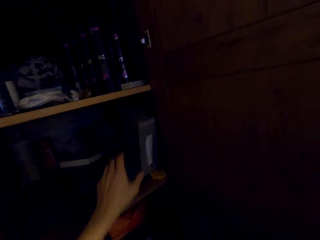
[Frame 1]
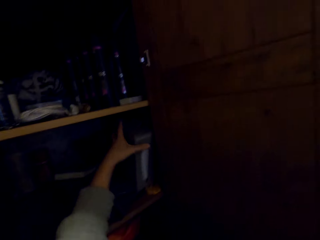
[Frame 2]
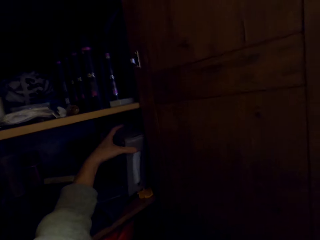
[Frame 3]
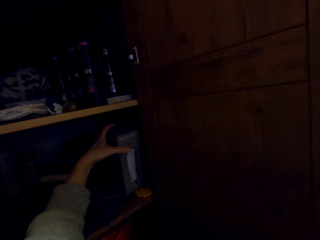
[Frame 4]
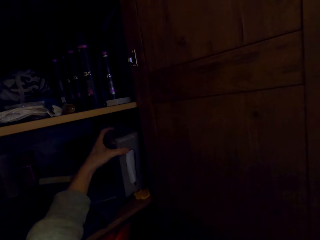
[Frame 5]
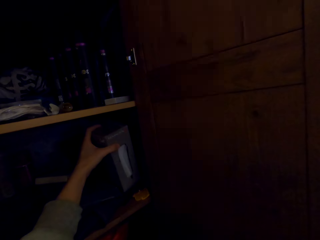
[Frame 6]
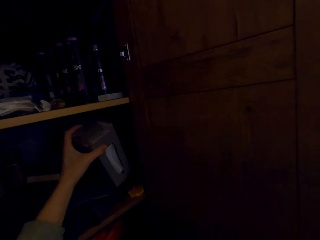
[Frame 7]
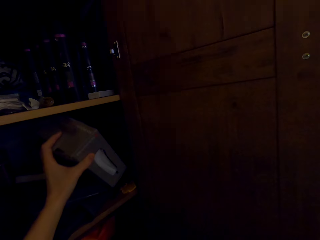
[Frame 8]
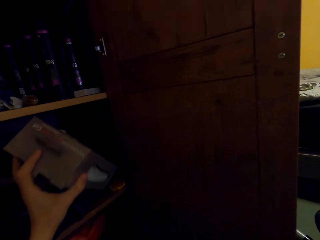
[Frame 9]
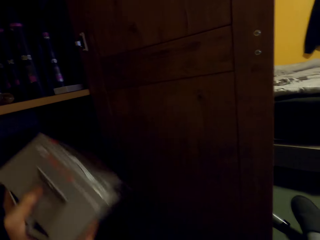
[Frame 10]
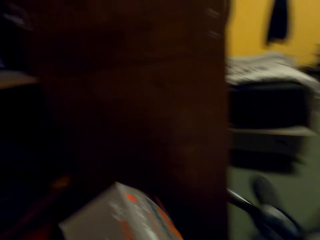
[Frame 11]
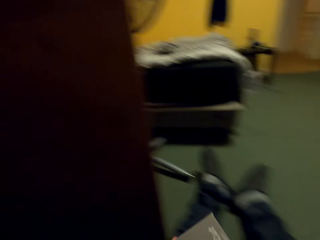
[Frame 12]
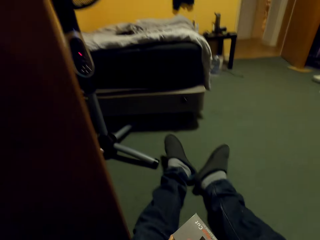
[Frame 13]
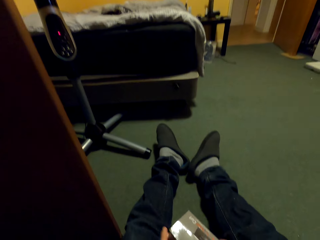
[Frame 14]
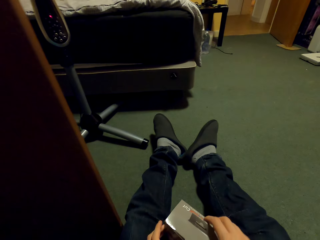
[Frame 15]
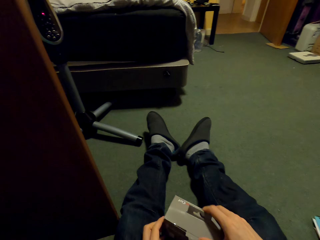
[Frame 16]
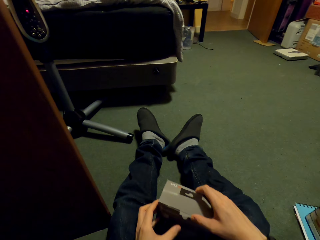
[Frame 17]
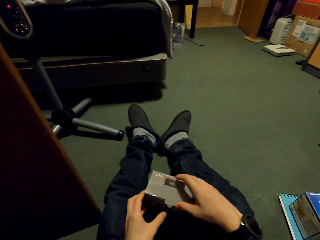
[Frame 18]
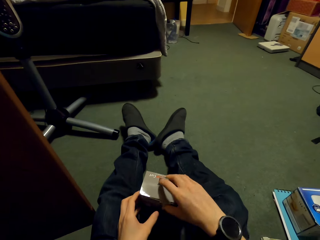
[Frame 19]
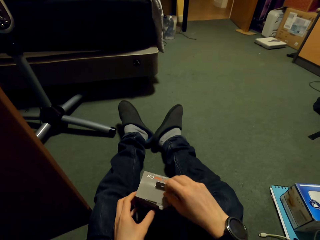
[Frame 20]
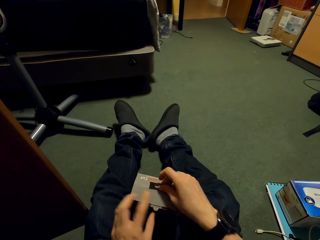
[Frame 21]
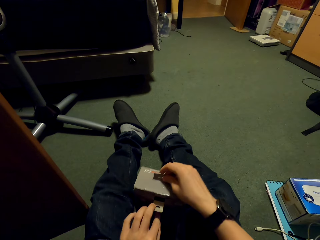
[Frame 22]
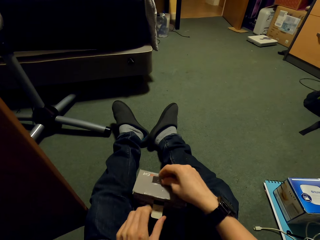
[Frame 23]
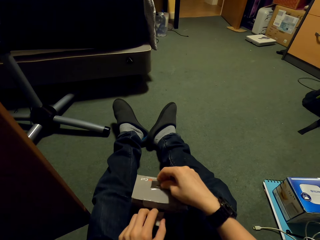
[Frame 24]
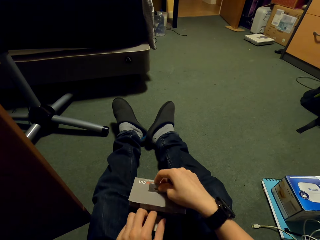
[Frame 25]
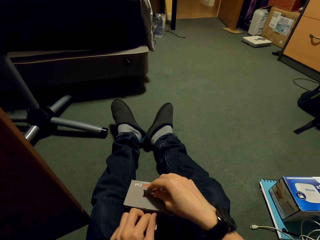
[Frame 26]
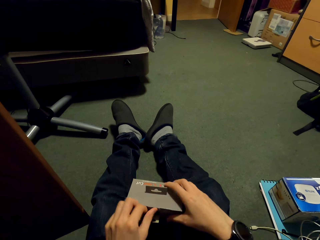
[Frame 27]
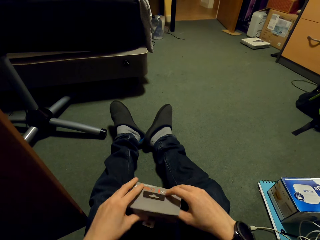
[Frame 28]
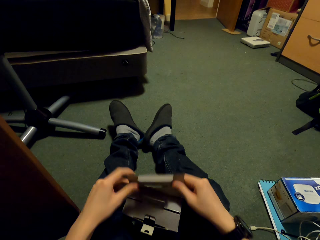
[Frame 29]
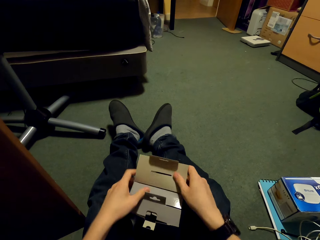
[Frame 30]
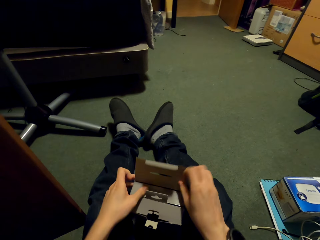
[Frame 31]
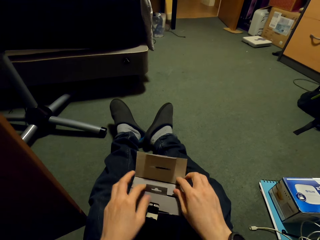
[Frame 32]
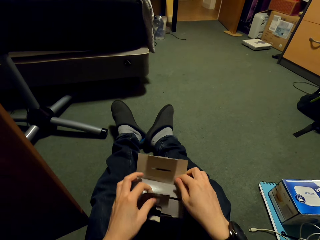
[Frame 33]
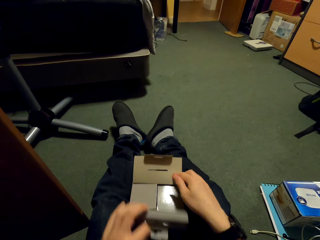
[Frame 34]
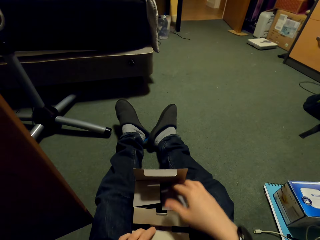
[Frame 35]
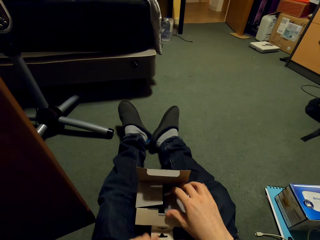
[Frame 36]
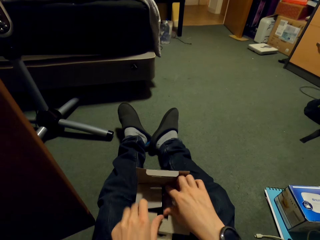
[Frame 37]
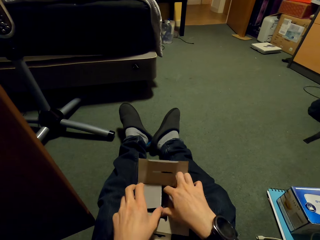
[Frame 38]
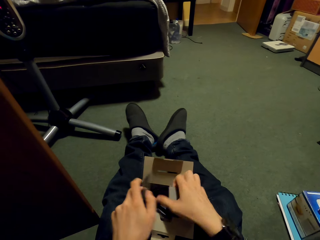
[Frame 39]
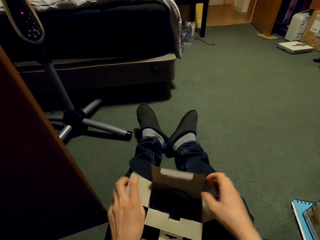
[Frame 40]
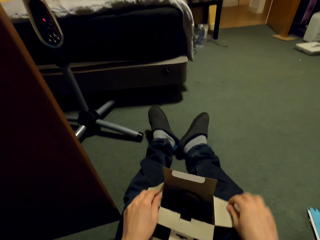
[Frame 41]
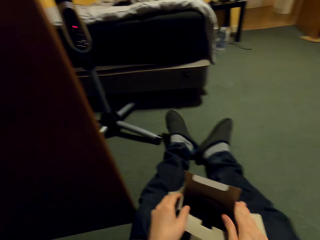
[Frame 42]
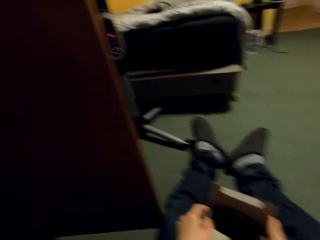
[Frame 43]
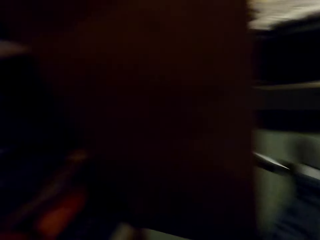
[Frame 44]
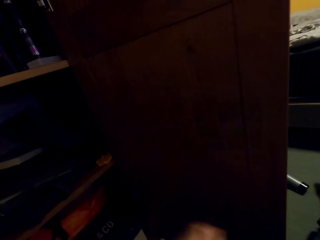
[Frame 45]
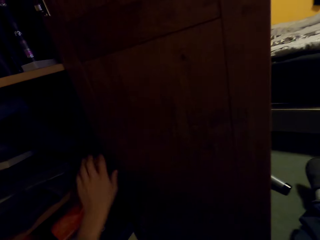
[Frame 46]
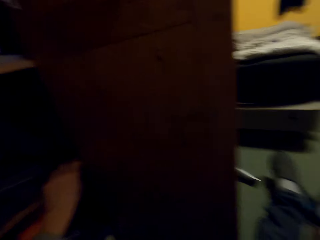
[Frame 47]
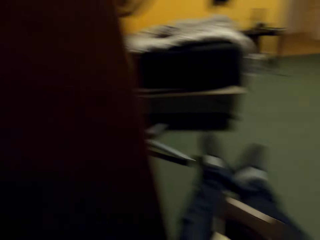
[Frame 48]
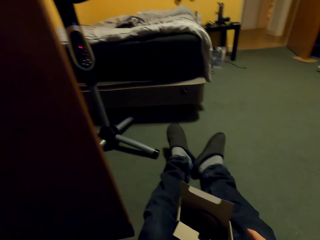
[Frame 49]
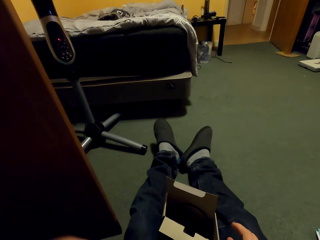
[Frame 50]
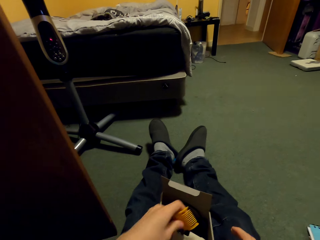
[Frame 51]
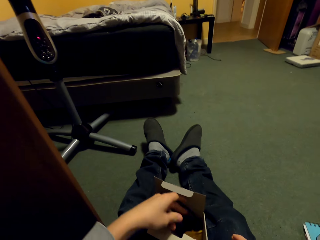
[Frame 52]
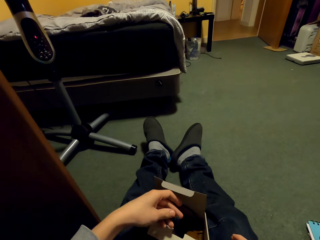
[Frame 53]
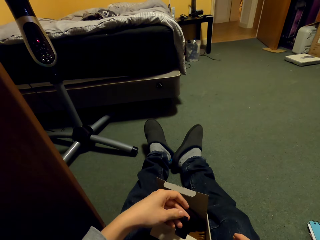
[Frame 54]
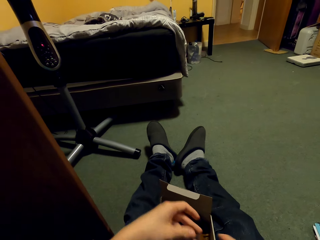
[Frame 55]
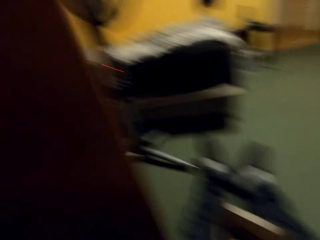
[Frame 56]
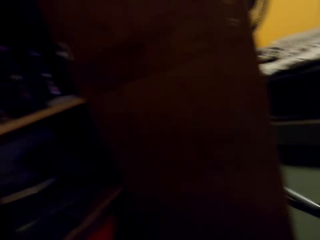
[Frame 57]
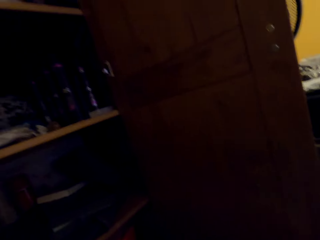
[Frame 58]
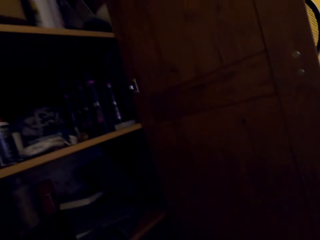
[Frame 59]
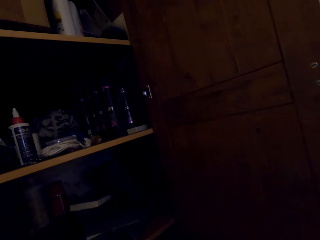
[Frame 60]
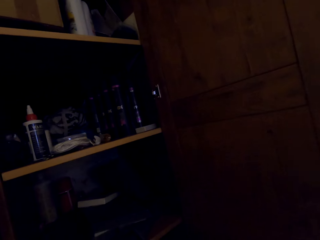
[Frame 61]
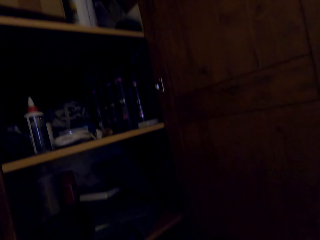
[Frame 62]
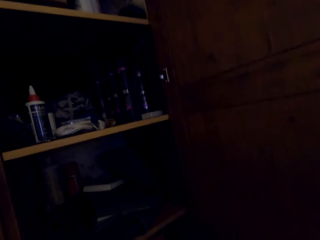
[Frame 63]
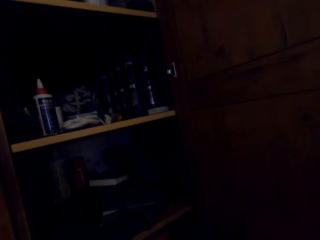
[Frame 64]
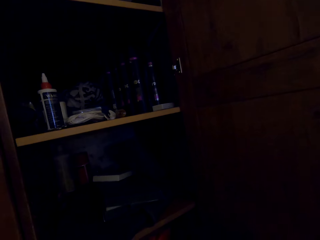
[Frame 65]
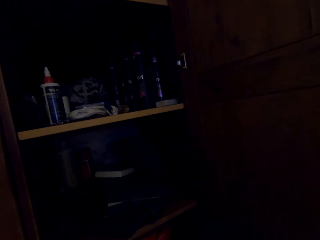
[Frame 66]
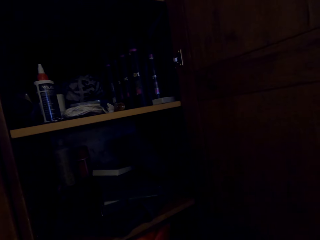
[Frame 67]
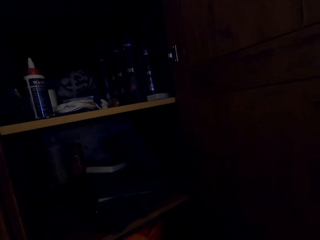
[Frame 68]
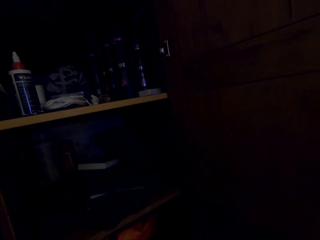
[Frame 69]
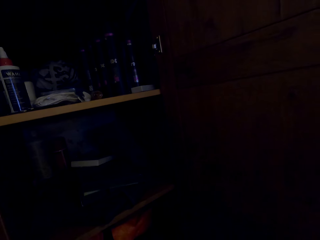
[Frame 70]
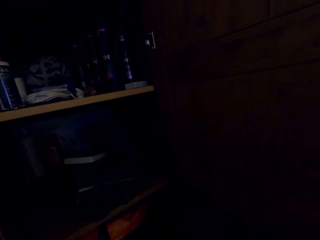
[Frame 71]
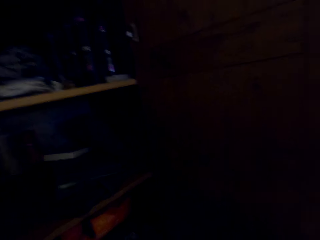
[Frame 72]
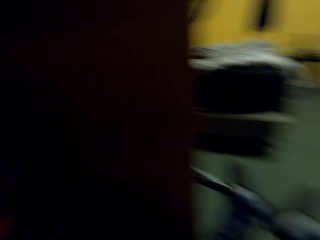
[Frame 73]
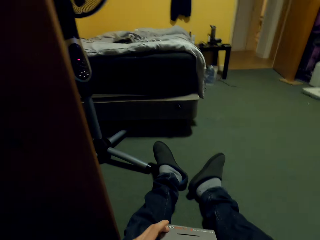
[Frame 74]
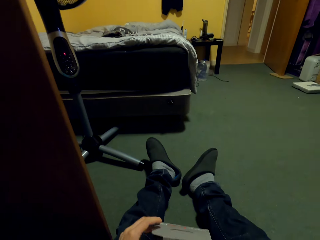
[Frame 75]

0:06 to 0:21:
The camera wearer picks a box. They put down the box. They open the box. They pick something. They put something in the box. They look around.

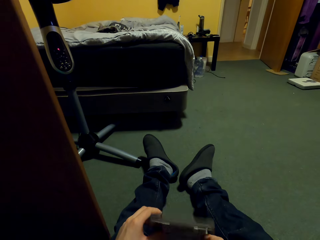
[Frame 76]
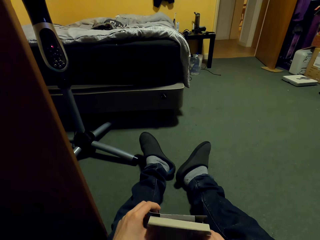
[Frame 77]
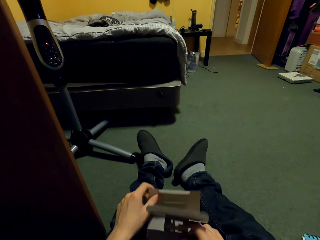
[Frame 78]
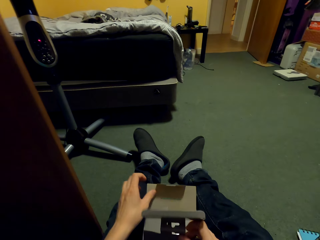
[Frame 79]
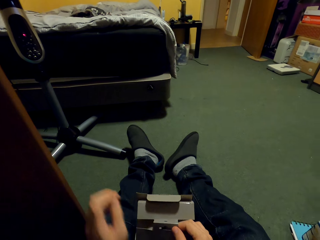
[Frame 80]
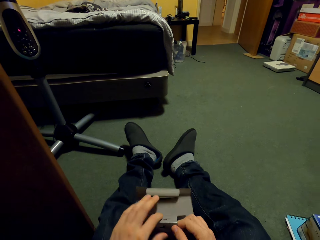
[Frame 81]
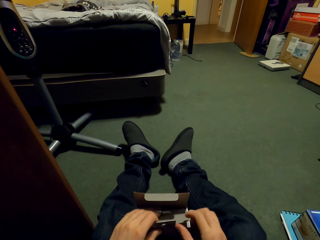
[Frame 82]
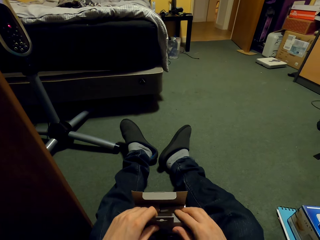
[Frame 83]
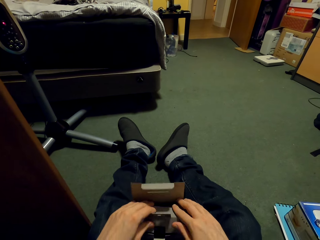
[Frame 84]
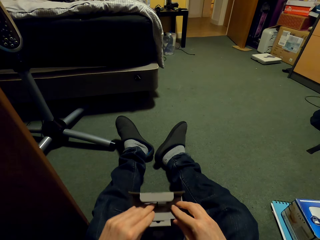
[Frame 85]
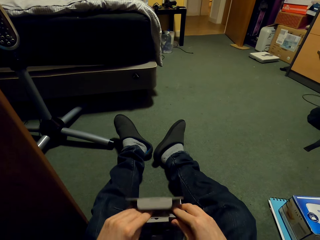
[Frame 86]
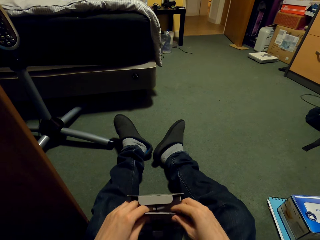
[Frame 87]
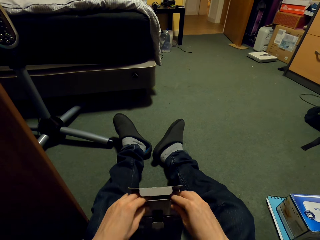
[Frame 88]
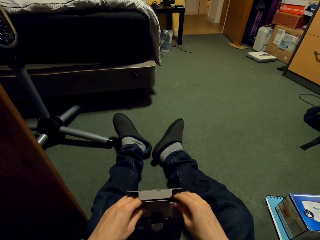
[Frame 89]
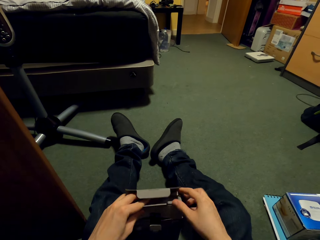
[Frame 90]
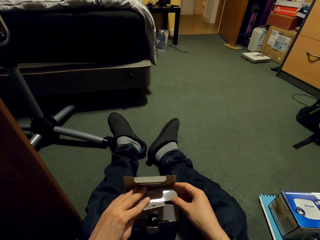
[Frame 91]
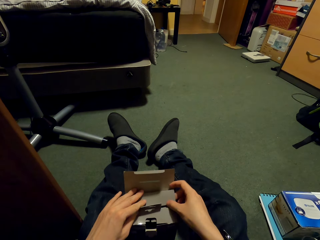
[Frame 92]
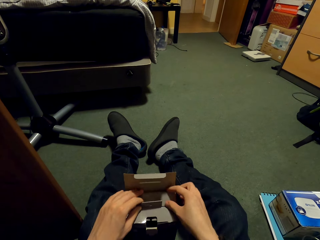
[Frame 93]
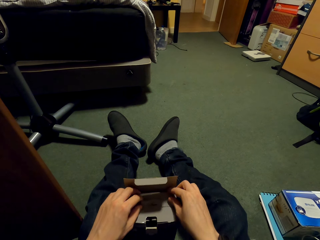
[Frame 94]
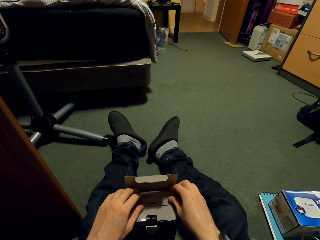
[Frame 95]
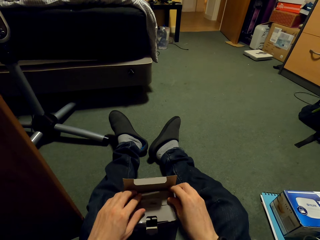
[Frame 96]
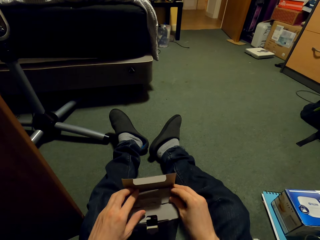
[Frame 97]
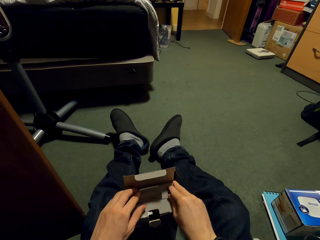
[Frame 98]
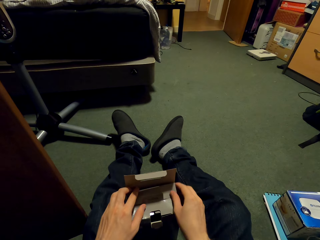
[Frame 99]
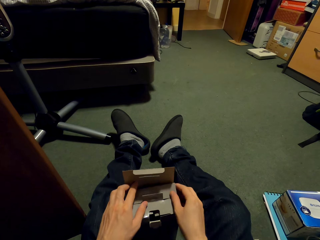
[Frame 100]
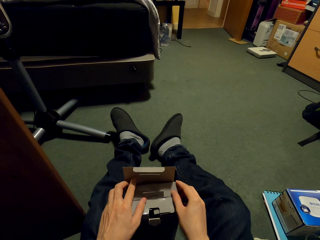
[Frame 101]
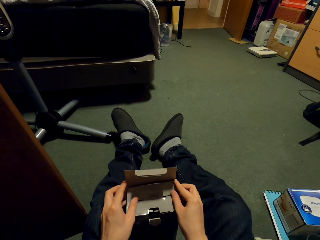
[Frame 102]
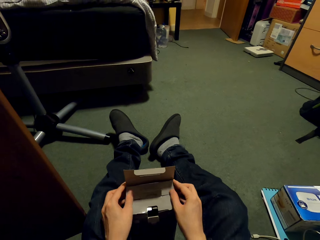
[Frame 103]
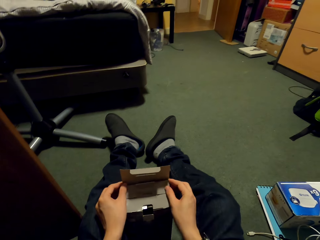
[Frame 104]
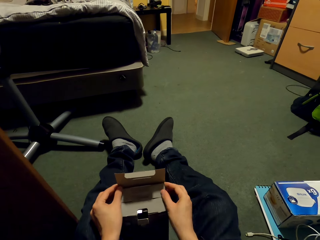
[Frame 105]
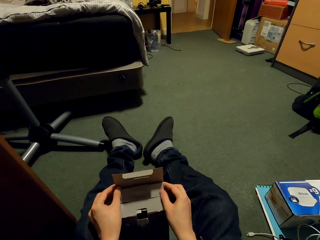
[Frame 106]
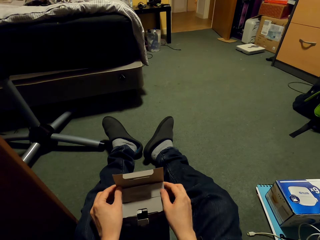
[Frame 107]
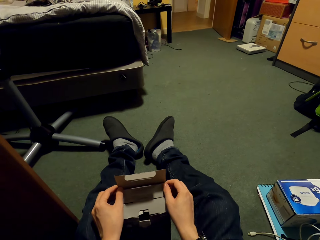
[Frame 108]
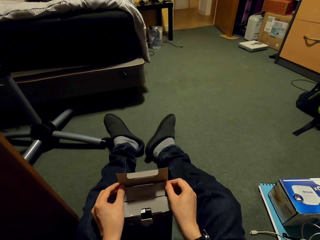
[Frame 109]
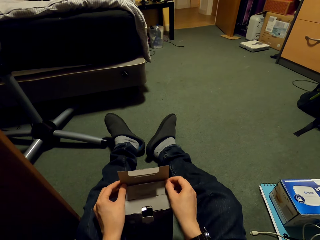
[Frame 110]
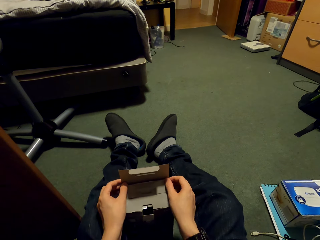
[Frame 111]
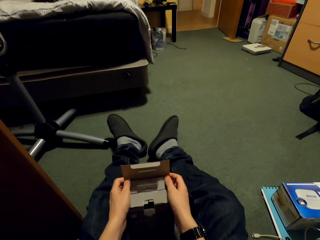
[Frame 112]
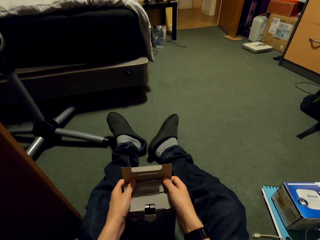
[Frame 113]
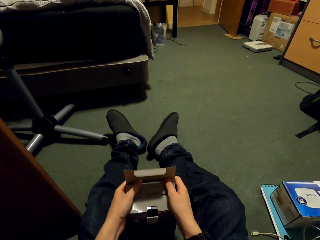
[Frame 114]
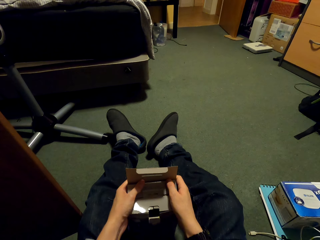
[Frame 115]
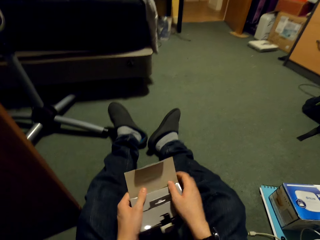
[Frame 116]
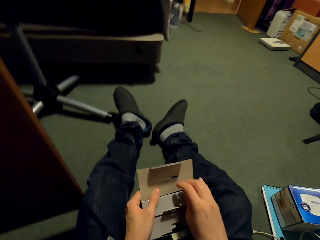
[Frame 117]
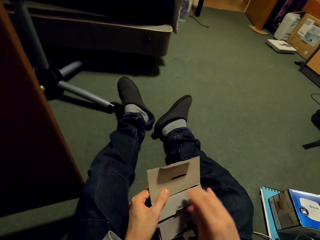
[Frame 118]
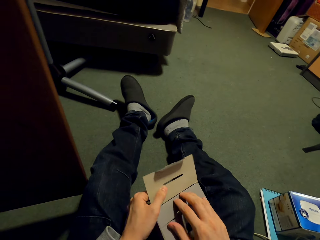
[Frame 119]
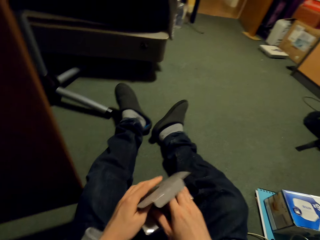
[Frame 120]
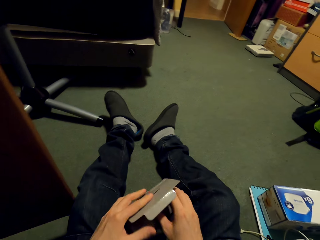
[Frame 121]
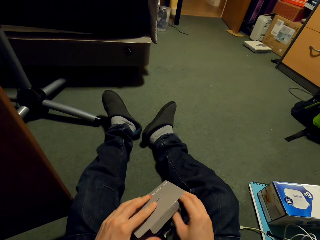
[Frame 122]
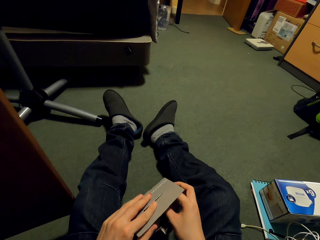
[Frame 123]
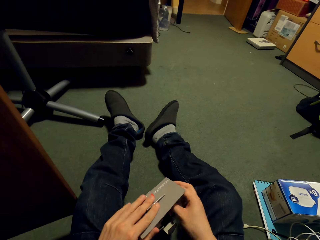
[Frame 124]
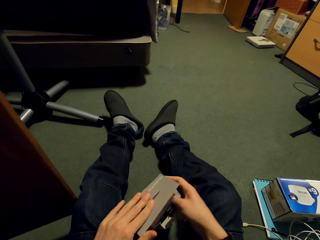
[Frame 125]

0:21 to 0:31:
The camera wearer closes the box.
